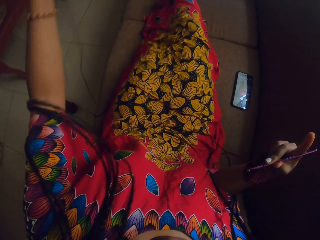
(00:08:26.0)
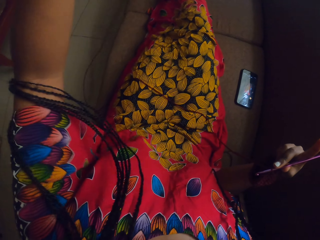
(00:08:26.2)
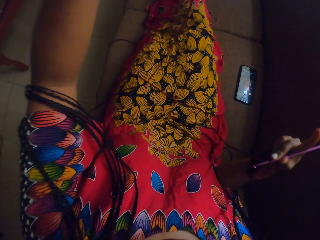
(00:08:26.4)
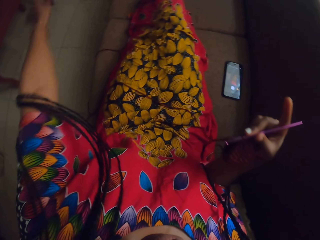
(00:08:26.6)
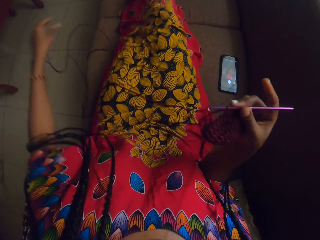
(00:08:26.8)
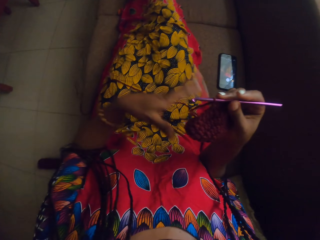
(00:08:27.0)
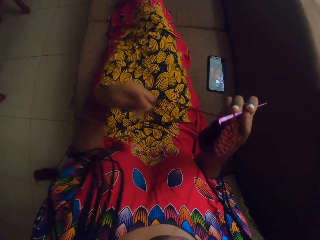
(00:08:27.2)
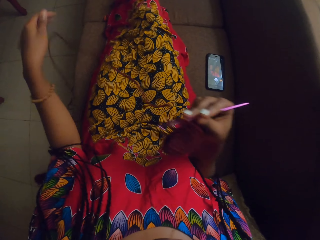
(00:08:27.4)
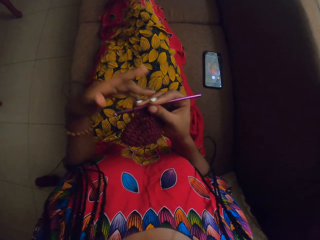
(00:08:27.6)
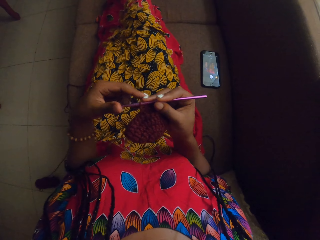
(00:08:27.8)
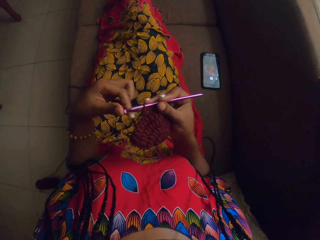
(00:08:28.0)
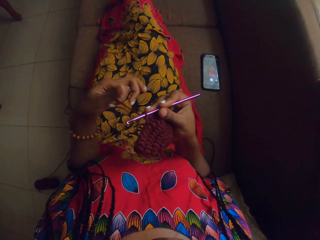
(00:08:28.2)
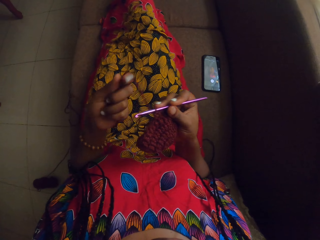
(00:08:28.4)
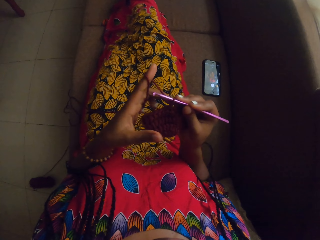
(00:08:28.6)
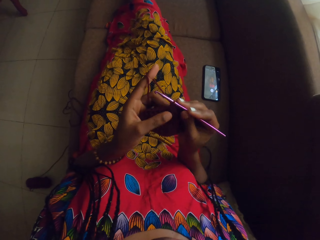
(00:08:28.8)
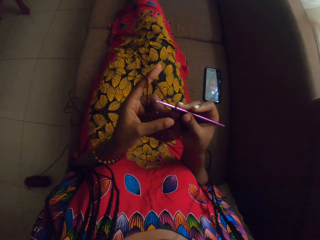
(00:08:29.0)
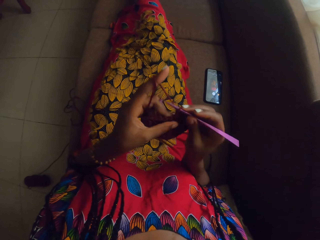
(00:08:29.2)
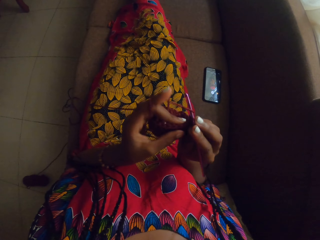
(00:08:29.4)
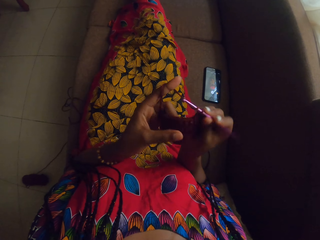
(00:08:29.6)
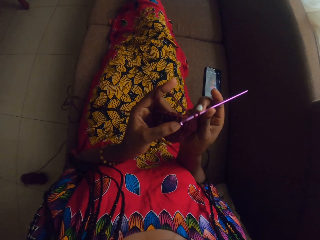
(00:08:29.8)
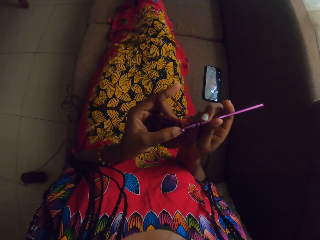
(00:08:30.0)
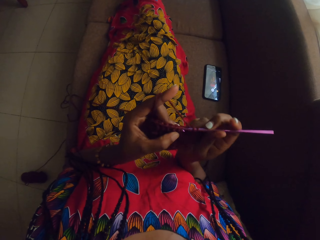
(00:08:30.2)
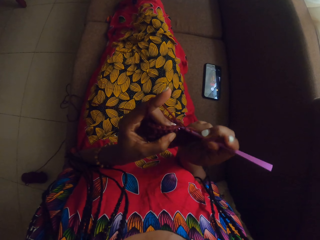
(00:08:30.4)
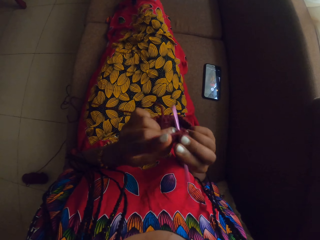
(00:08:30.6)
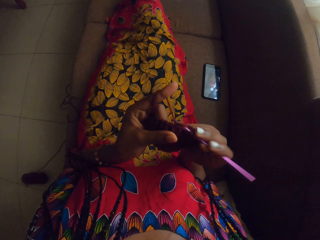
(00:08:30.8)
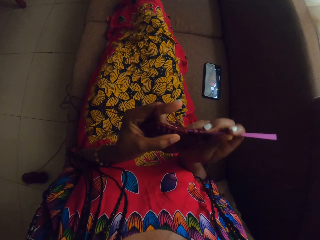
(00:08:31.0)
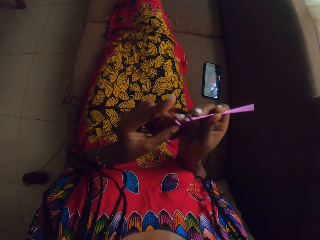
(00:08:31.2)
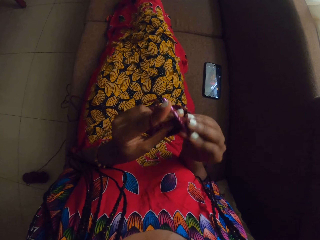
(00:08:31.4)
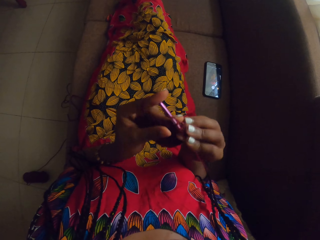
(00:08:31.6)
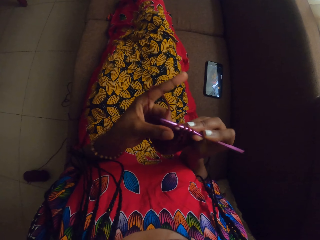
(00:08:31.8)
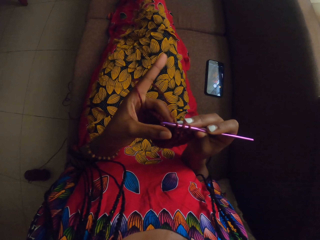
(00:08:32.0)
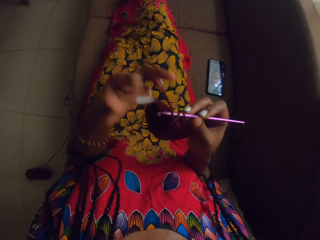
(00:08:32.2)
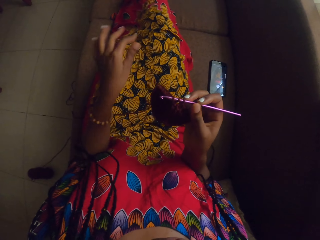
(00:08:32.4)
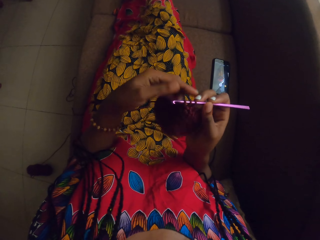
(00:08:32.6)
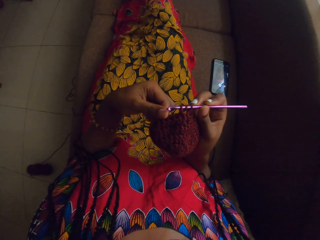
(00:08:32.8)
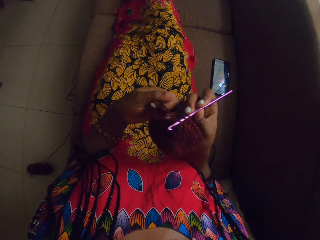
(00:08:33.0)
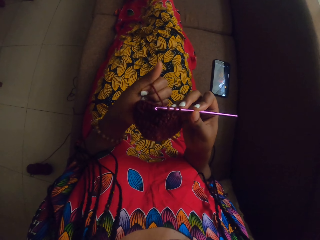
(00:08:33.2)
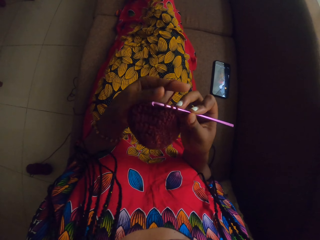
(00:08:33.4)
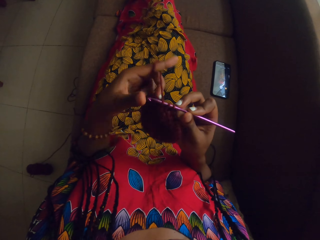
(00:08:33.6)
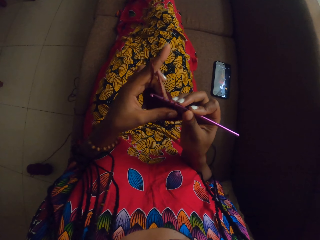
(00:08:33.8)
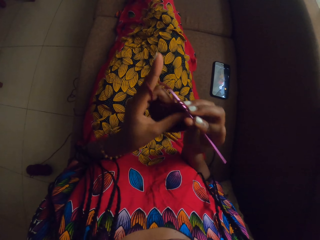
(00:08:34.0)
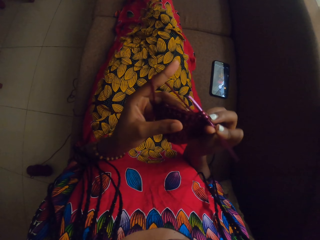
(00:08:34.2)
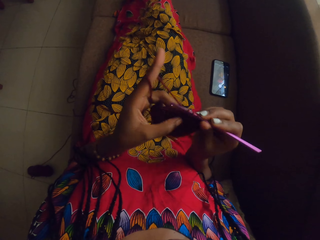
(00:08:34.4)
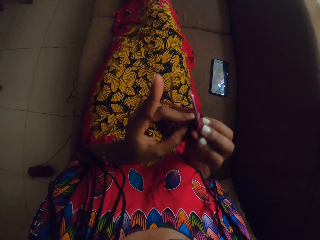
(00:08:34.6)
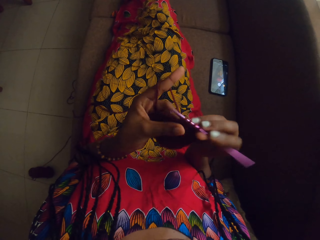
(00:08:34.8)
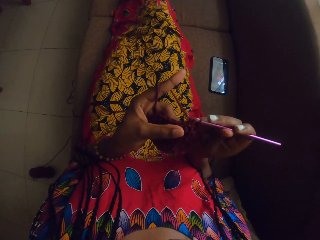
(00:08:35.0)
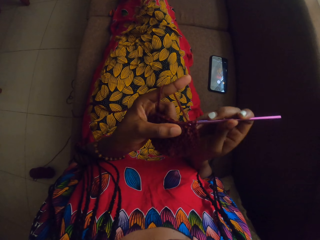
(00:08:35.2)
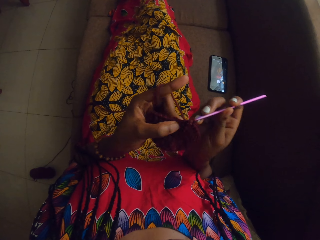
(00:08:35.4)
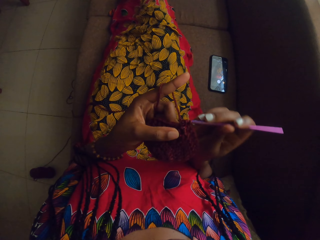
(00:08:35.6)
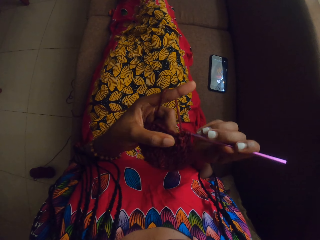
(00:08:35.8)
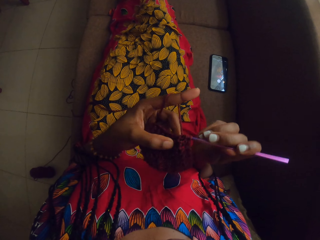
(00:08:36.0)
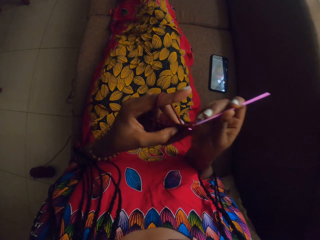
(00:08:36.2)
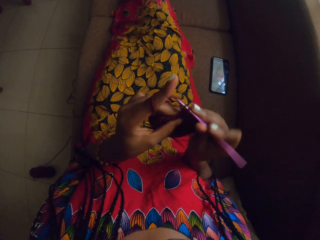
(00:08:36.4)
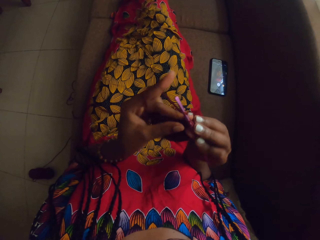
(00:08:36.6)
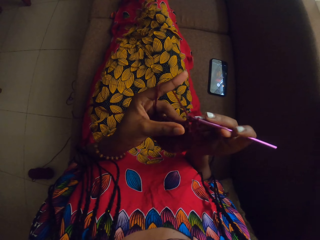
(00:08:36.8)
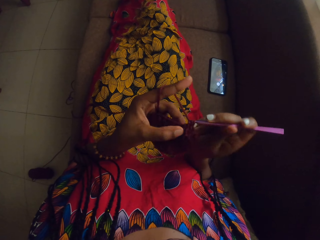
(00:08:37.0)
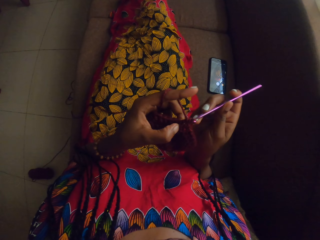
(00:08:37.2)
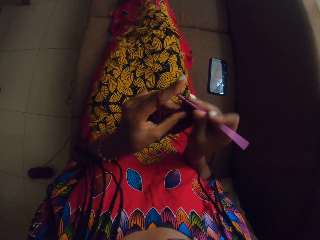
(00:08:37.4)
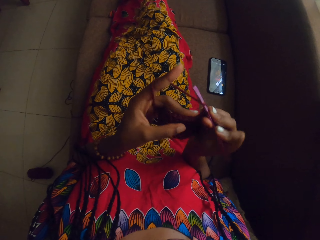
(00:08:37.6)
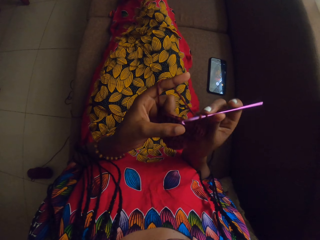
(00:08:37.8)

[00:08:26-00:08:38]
The camera wearer pulls a thread. She coils the thread around her fingers. She holds the yarn in her right hand with her left hand. She crochets the yarn with a crochet hook in her right hand.

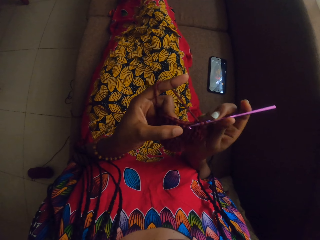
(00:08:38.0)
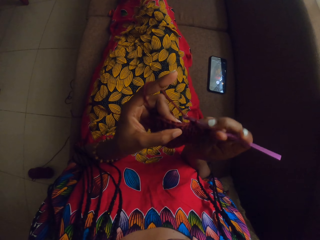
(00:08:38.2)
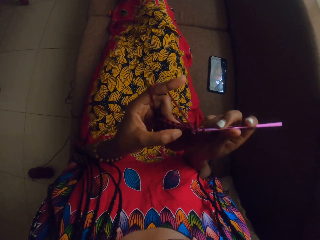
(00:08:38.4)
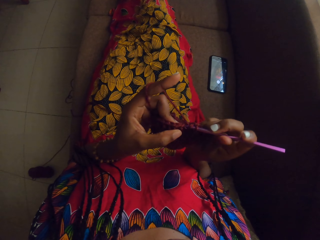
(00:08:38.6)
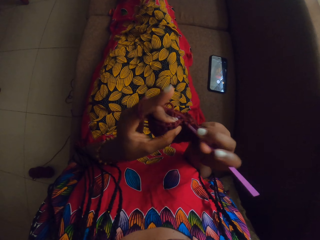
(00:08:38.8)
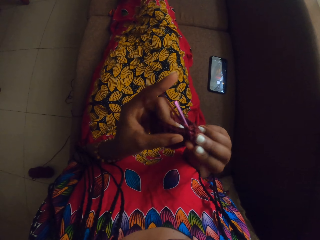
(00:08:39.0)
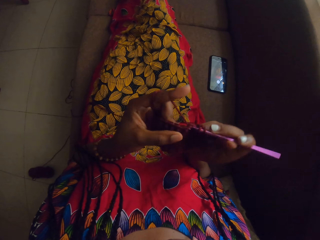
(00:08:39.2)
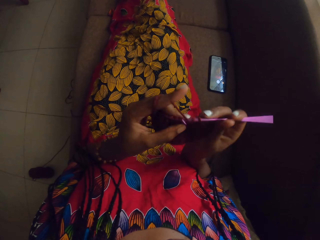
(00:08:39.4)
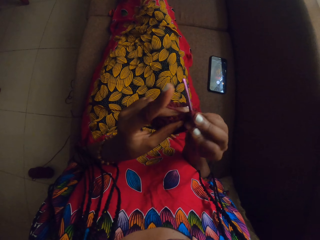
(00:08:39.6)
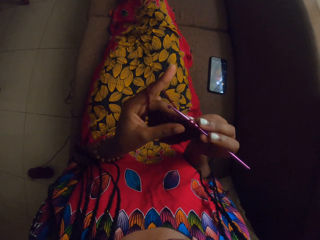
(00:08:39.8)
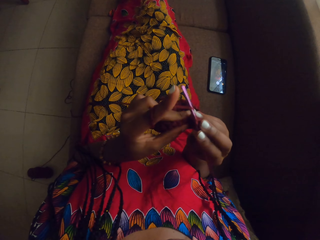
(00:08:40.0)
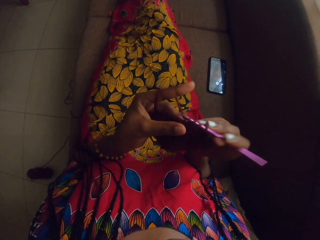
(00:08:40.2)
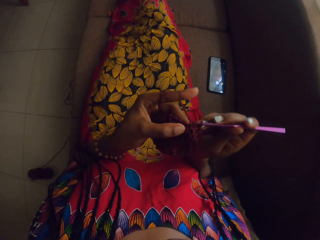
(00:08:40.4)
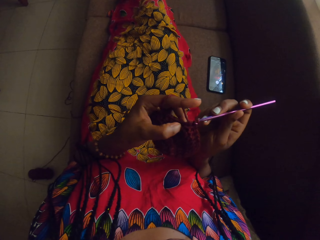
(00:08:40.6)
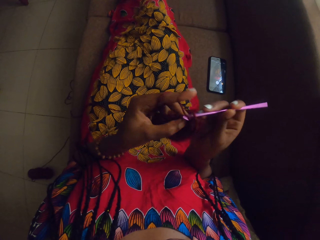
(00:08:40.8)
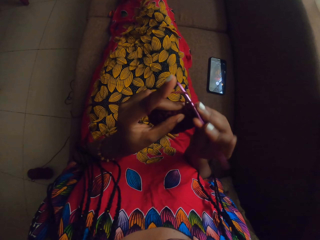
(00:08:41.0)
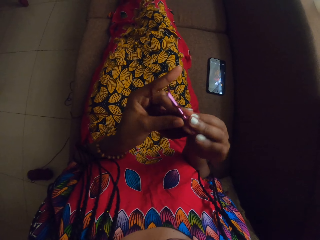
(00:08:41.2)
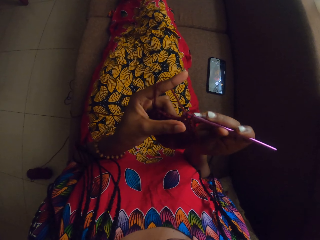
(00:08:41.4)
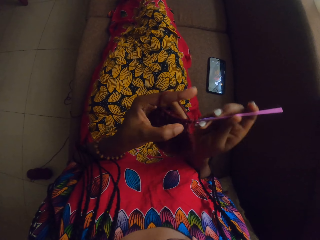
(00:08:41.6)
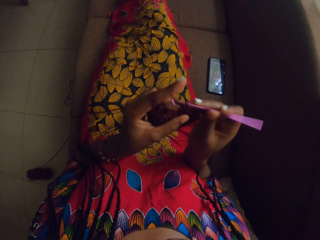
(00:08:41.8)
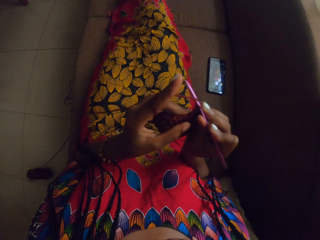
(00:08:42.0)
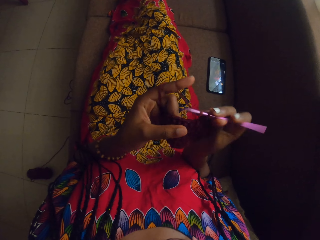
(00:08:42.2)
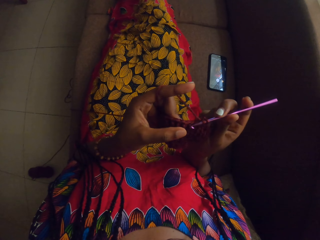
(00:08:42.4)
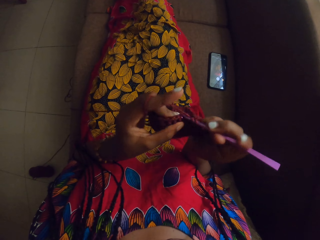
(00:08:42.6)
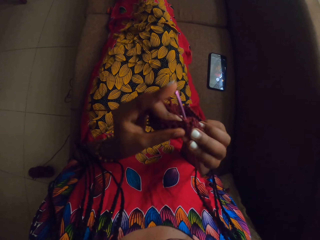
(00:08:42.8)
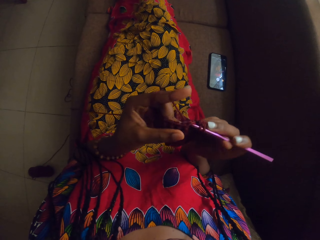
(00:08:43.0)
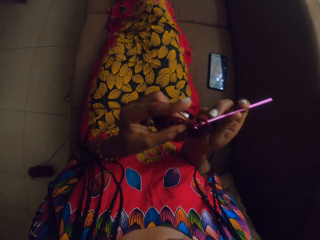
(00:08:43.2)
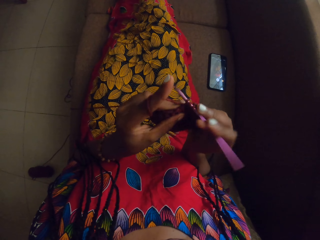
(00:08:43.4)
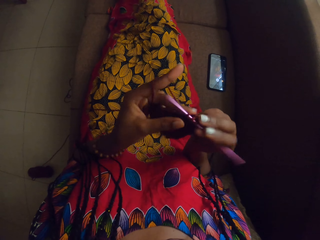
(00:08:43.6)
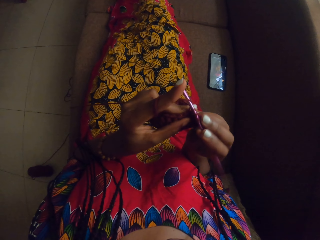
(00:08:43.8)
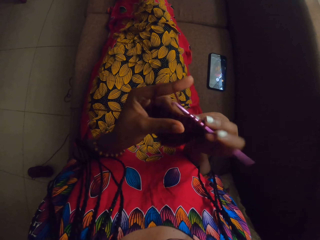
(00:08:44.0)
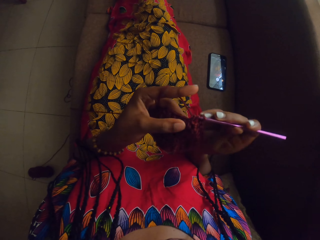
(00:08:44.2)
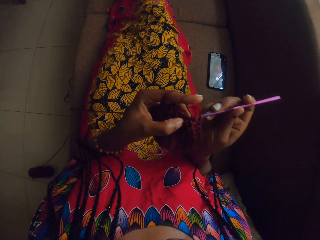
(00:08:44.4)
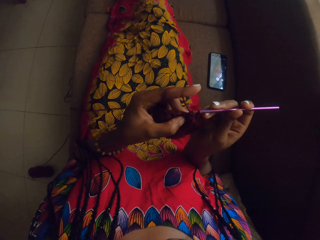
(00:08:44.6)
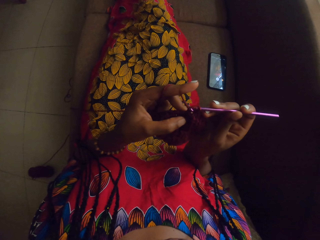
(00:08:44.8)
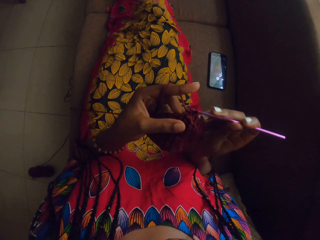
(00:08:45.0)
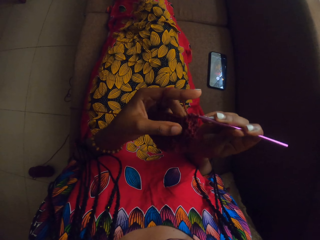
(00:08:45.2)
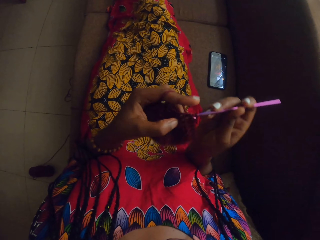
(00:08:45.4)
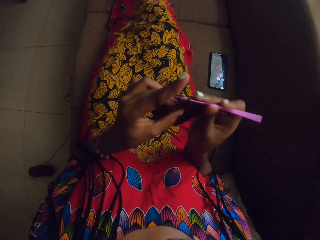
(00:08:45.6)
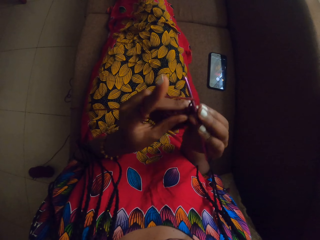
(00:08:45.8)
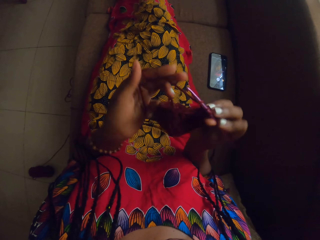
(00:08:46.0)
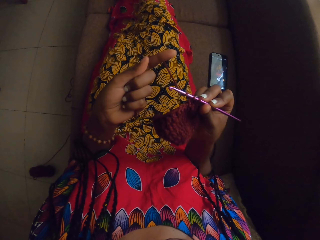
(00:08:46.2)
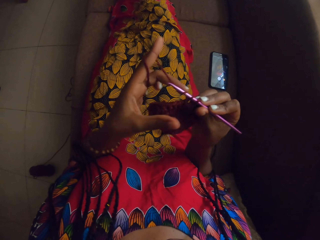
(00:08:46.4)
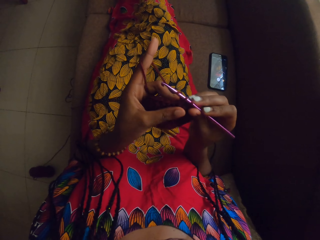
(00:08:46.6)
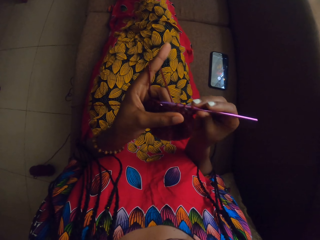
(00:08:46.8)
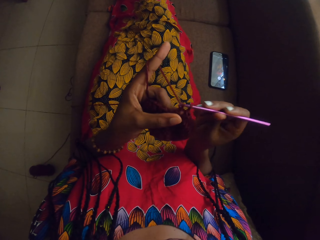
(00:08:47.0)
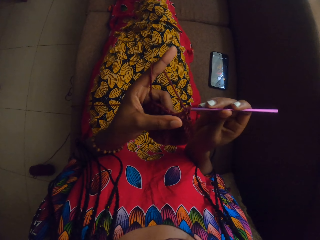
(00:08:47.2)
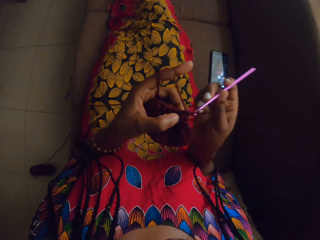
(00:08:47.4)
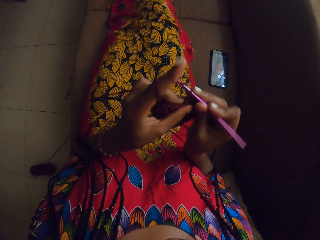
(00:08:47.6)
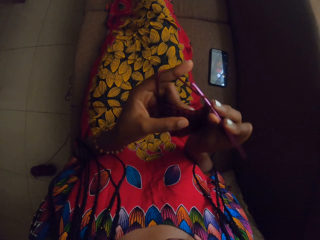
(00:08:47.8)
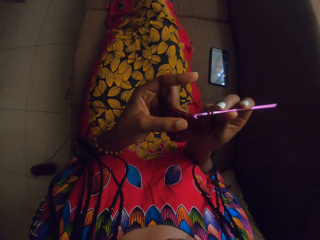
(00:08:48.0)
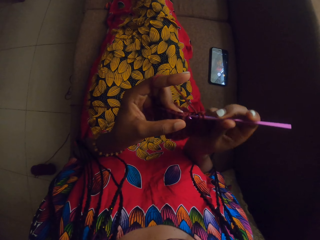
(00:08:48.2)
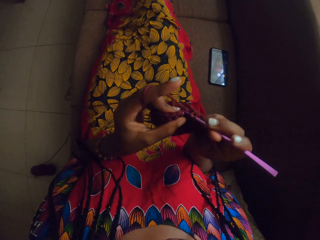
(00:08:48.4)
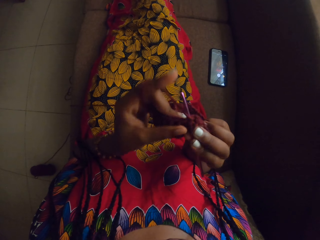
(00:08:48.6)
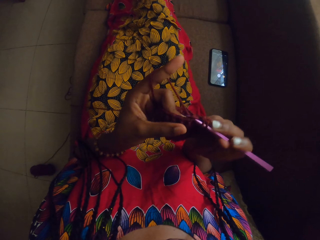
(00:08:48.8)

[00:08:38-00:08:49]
The camera wearer coils a thread around her fingers. She knits the thread with a crochet hook.
